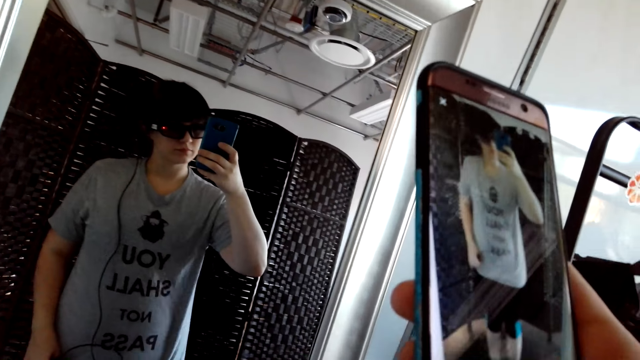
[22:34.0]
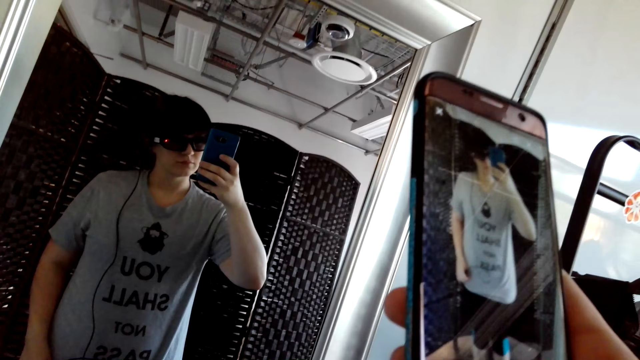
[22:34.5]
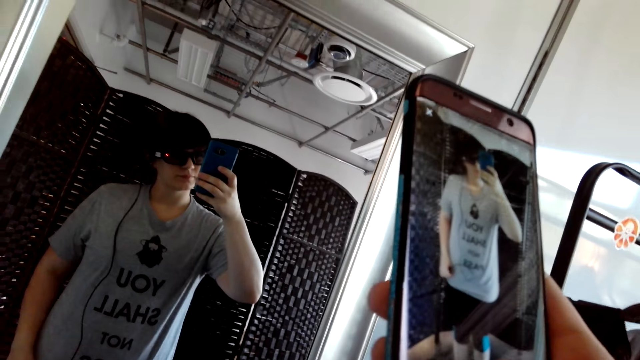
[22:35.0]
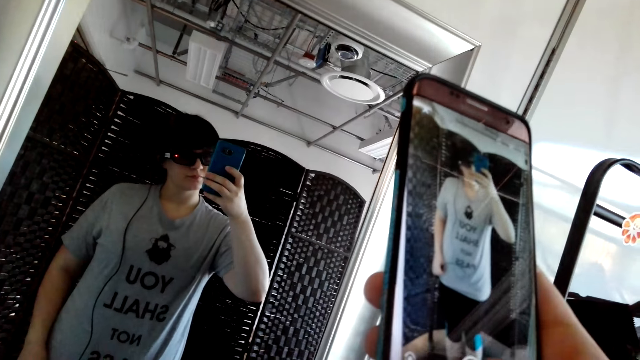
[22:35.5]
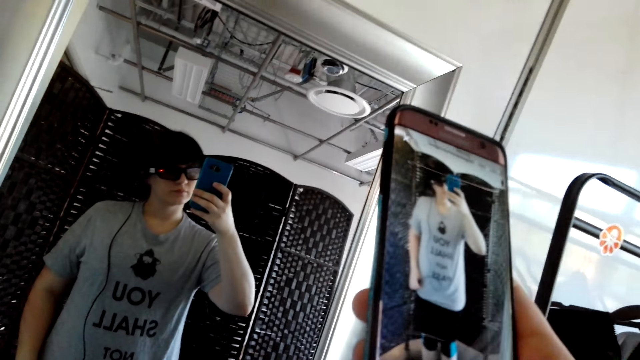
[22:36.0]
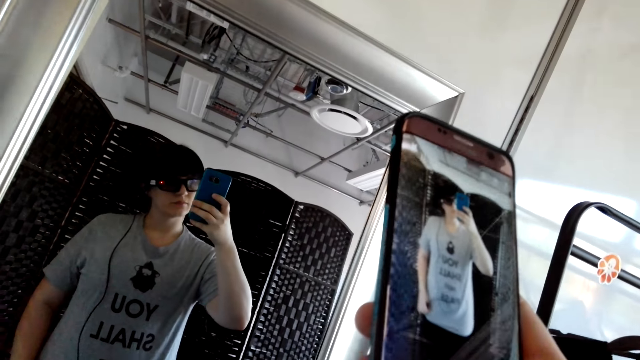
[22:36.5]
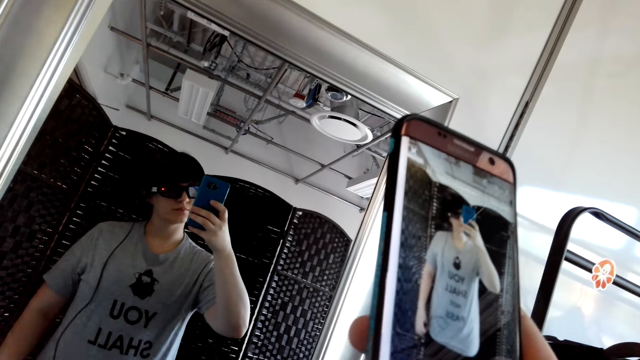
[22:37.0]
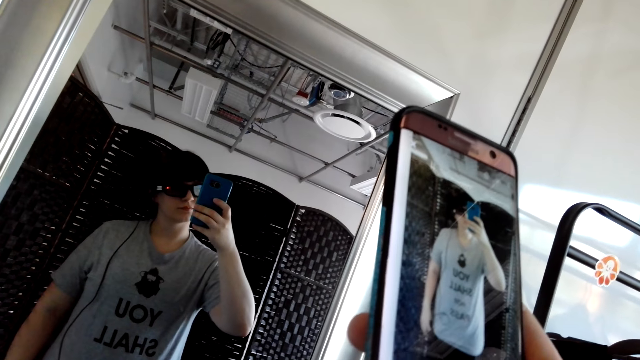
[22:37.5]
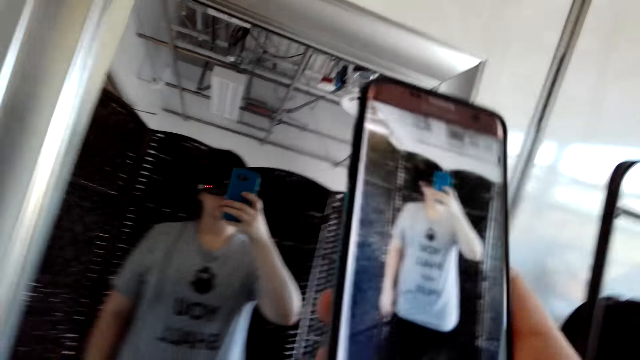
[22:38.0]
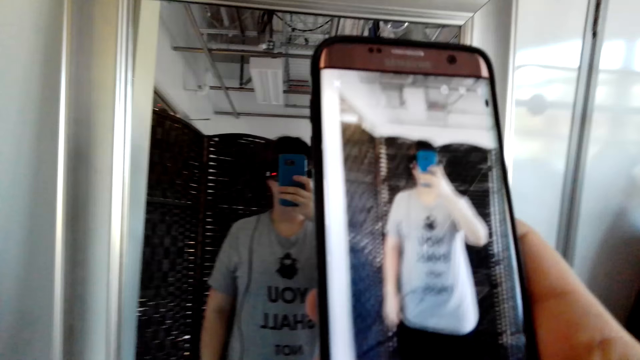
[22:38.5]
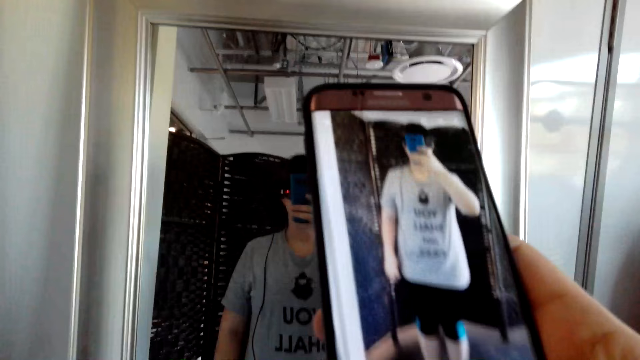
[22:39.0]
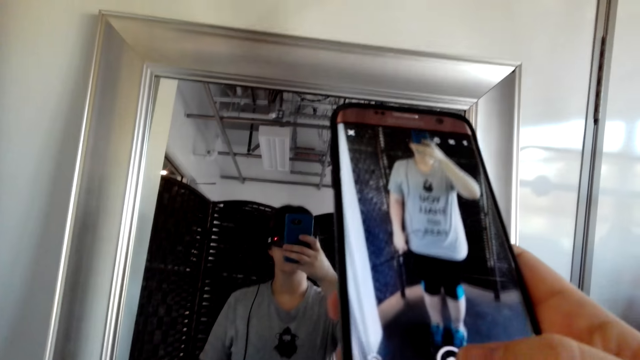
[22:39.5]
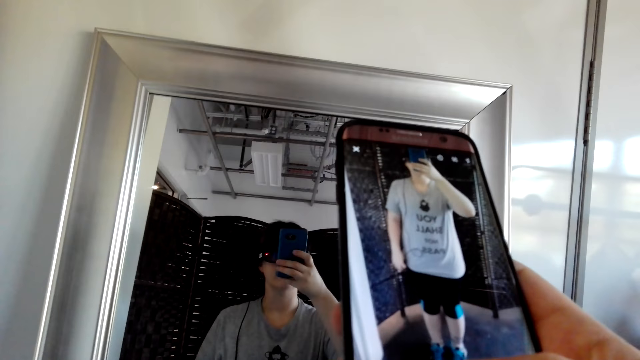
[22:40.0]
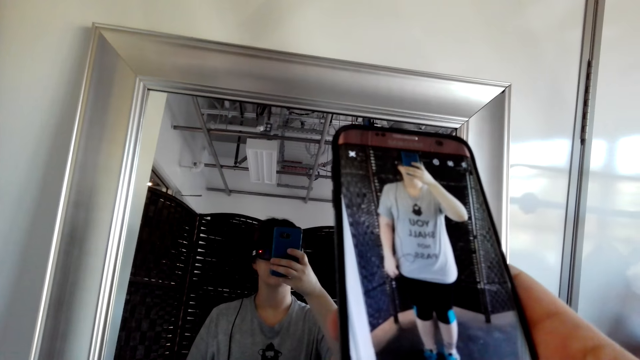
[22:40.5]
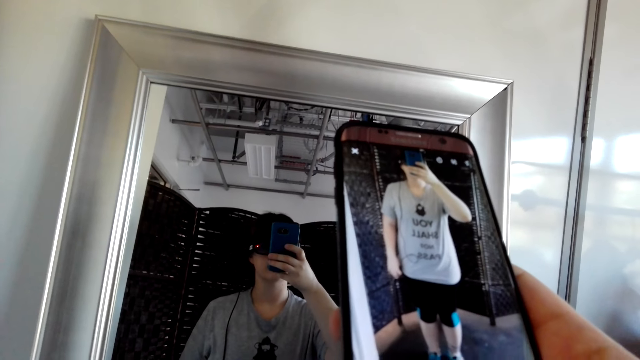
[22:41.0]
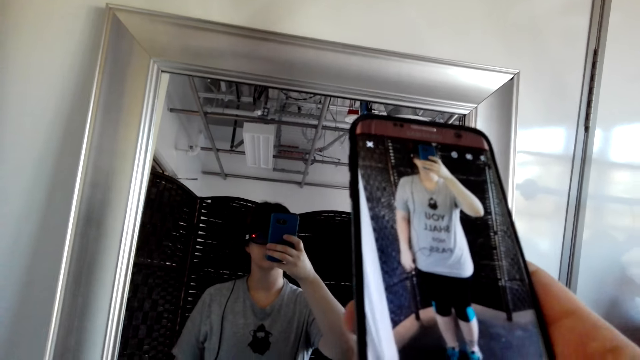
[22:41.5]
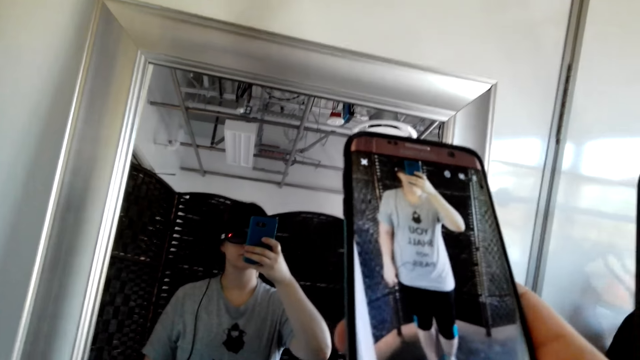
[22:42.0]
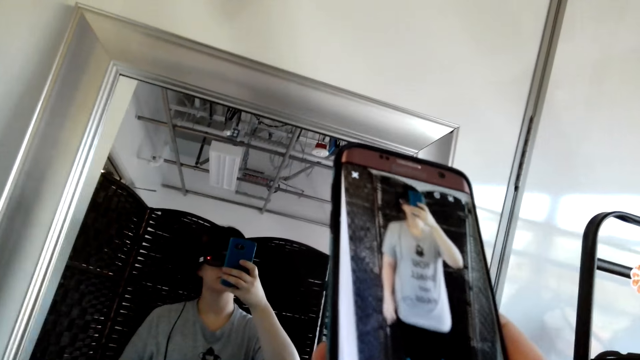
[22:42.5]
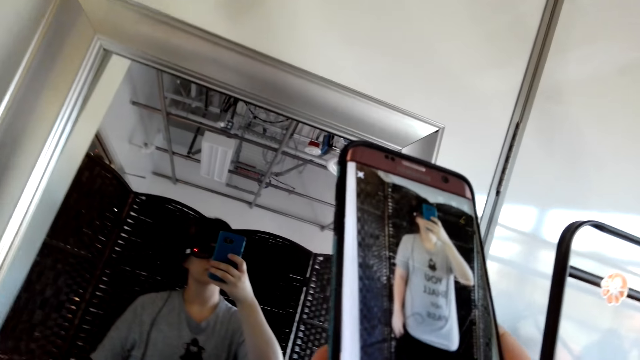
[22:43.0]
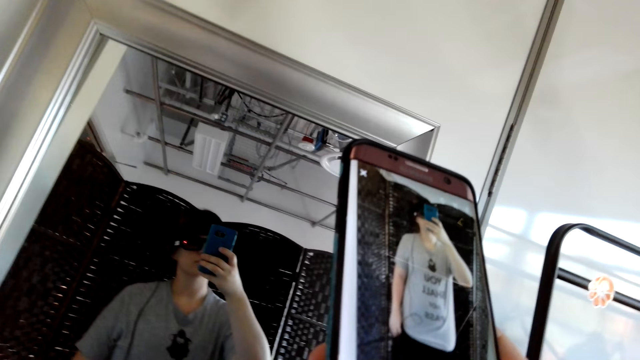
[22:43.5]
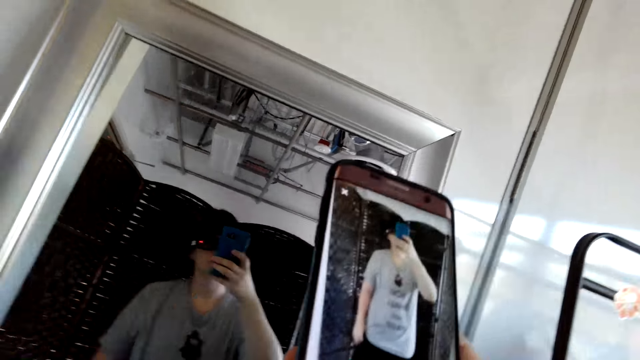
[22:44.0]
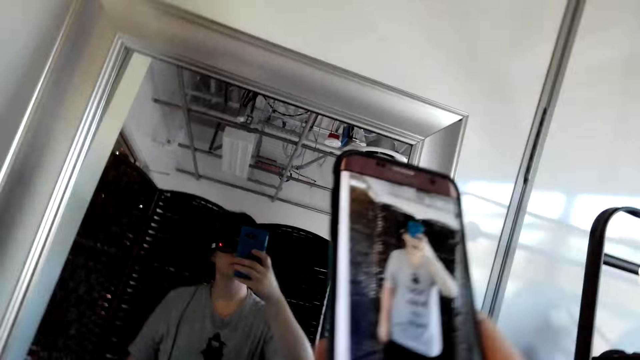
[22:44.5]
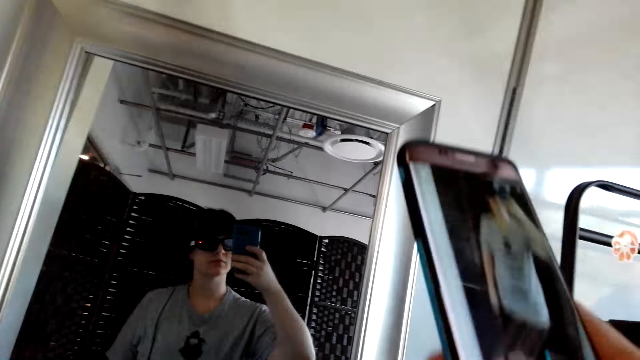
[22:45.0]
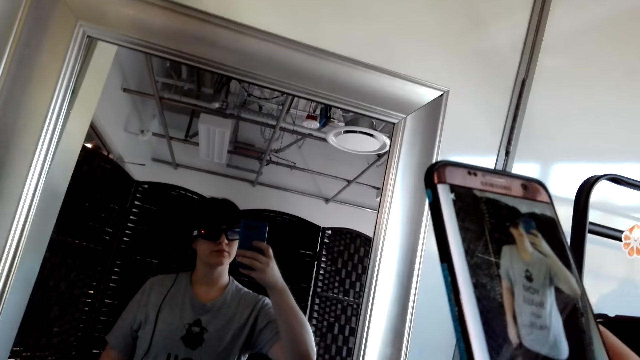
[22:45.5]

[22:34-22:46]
The camera wearer takes a video with the cell phone.

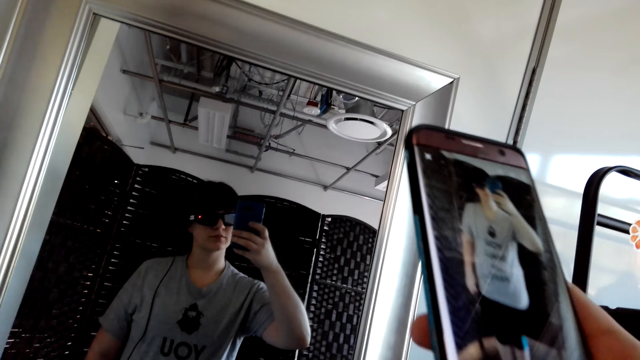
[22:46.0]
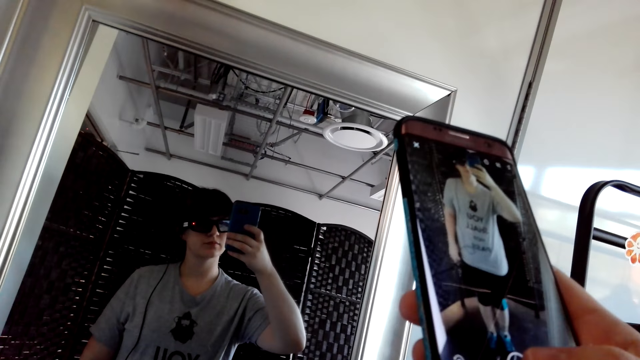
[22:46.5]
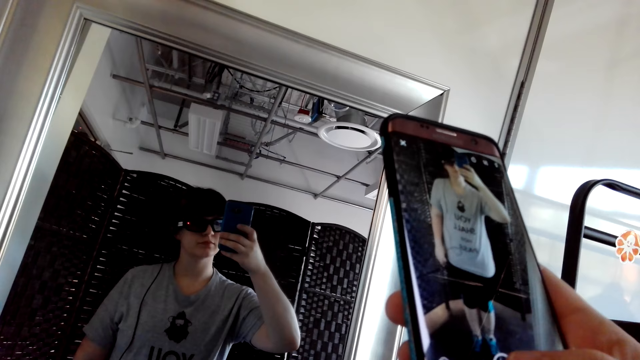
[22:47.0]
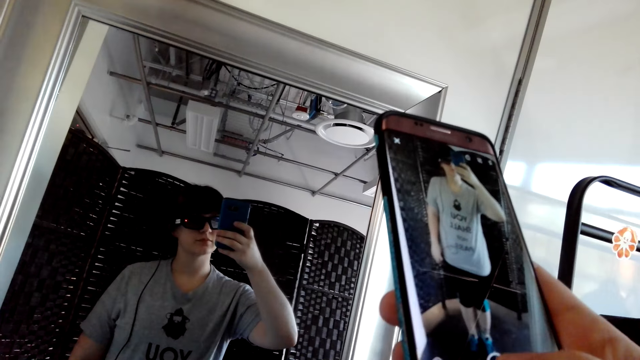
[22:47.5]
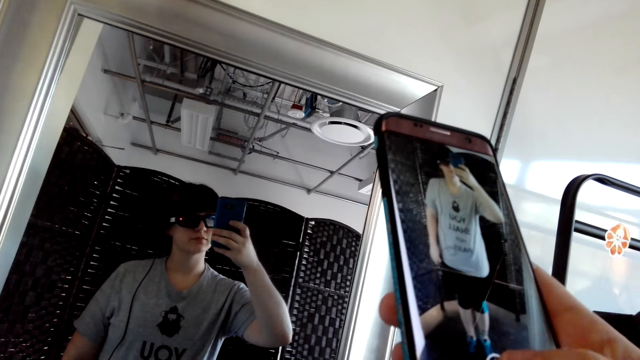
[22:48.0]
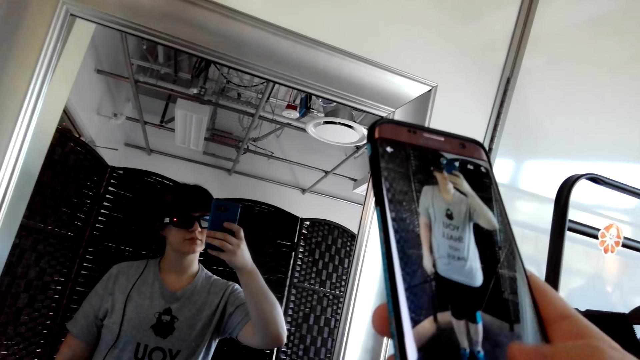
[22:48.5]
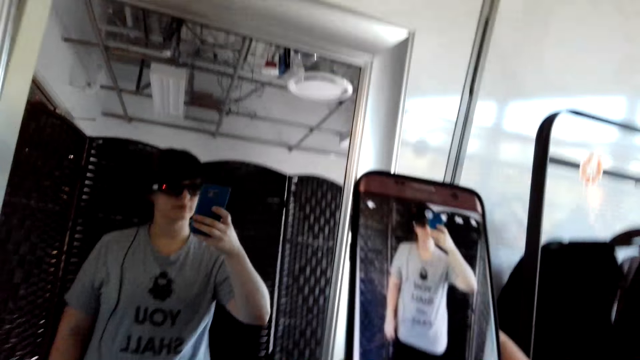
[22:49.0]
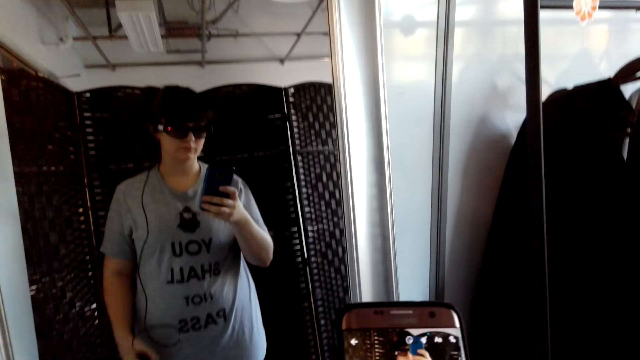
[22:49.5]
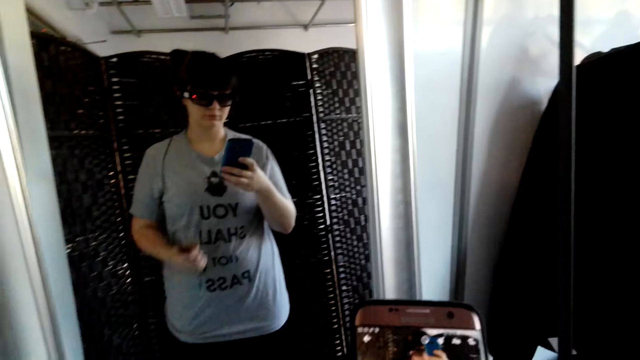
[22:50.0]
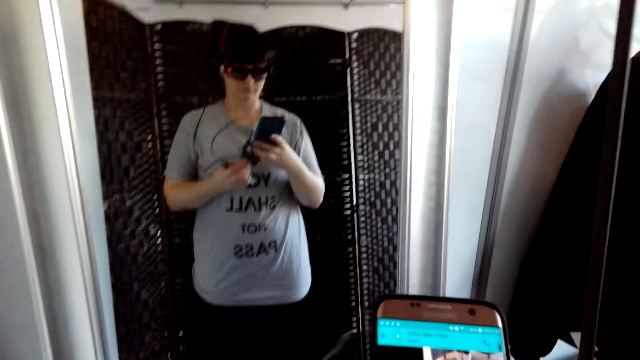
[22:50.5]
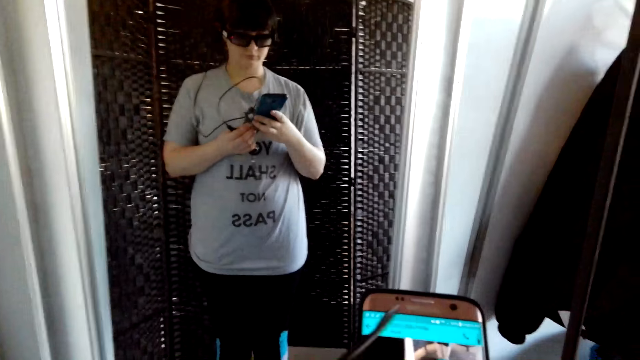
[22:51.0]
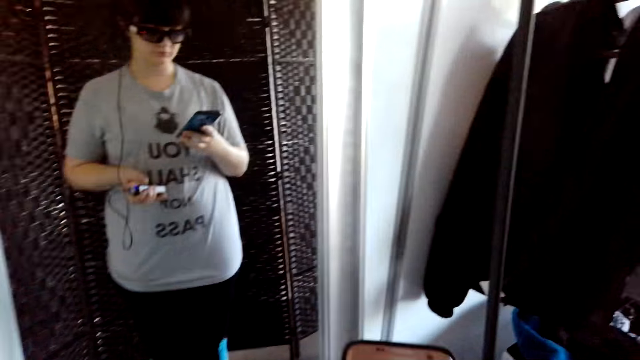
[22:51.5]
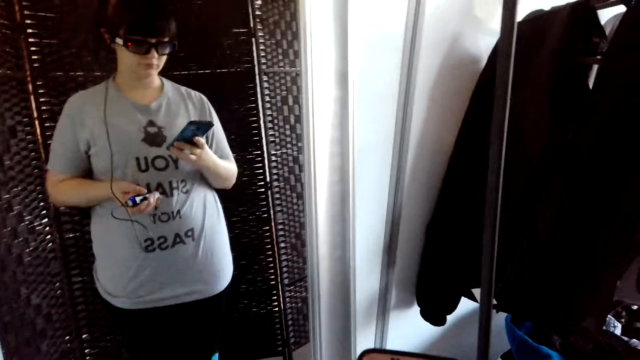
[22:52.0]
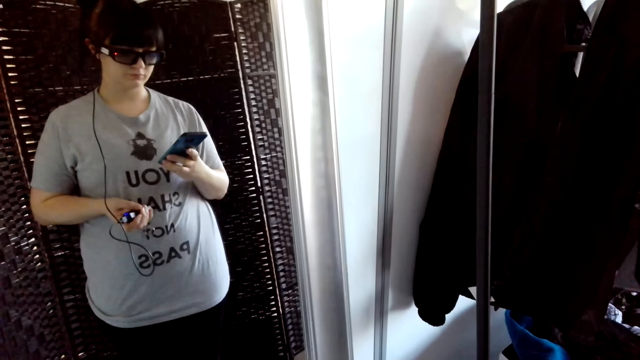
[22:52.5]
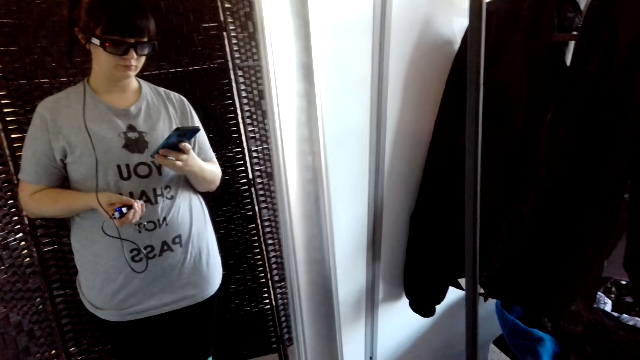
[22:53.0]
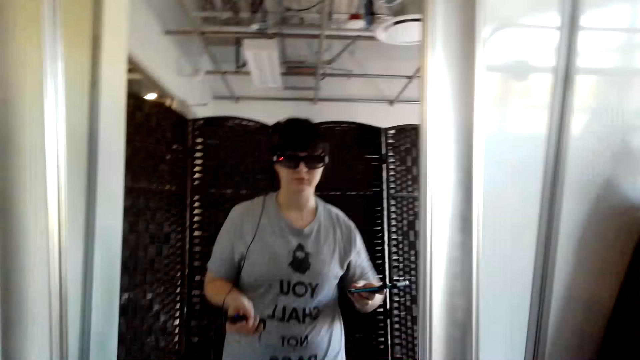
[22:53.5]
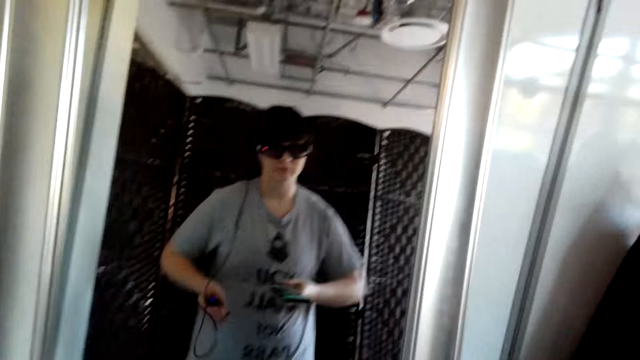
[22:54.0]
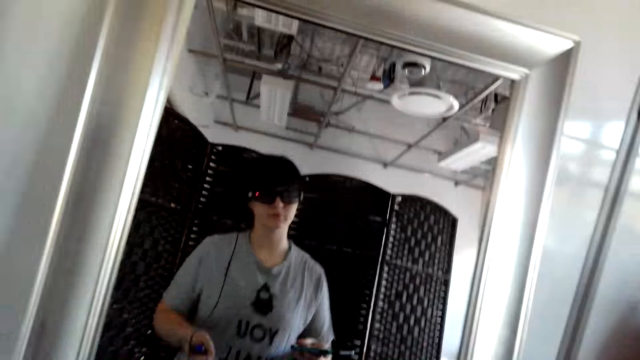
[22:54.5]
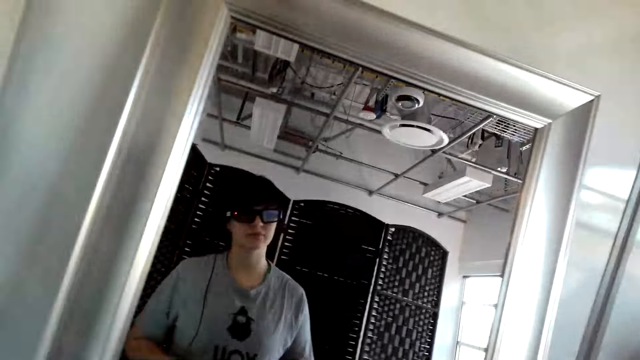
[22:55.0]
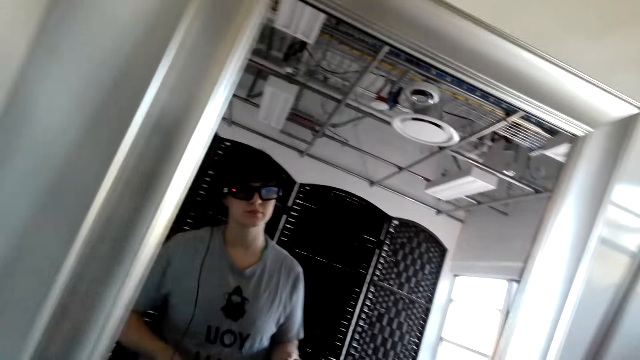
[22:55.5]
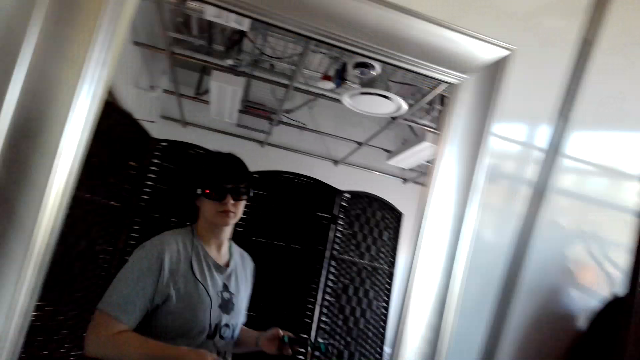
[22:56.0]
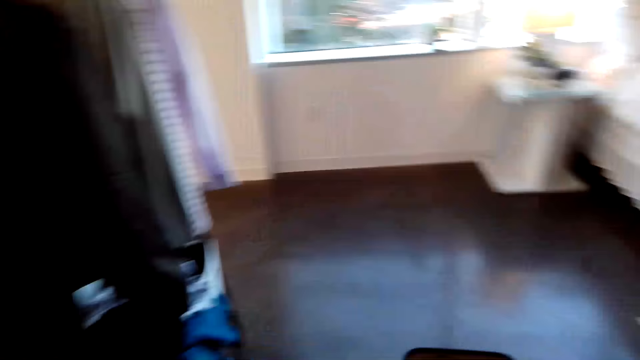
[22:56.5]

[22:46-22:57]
The camera wearer holds something on the right hand. They stand in front of the mirror.
